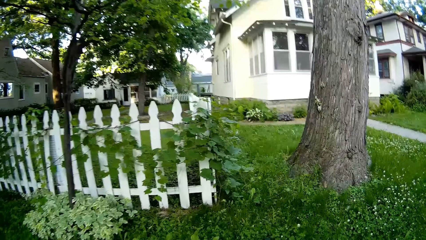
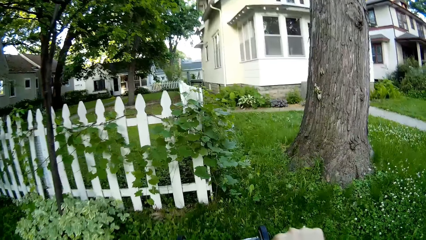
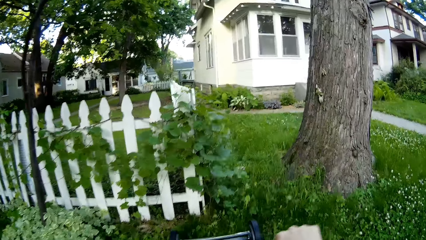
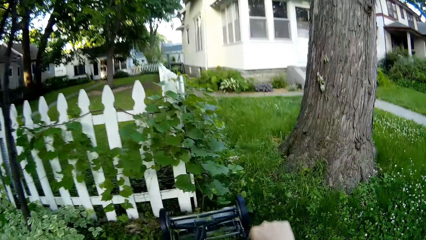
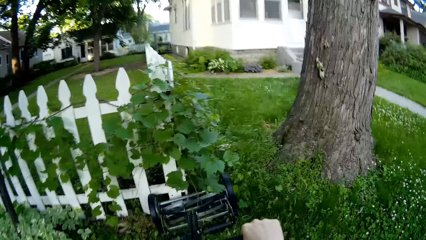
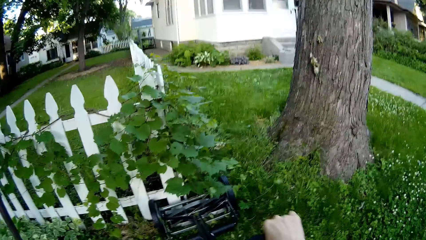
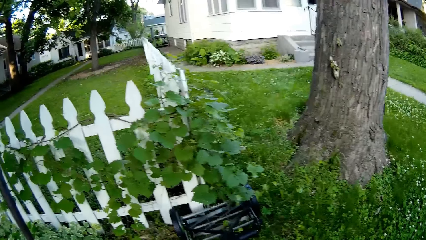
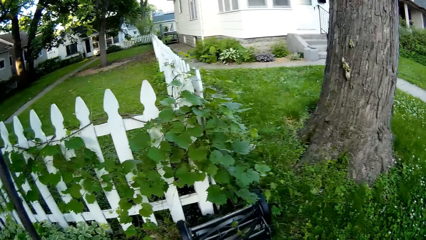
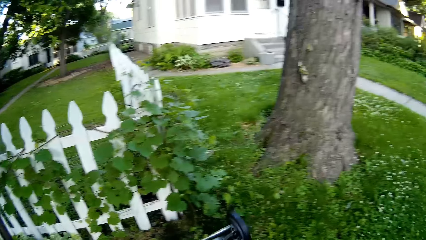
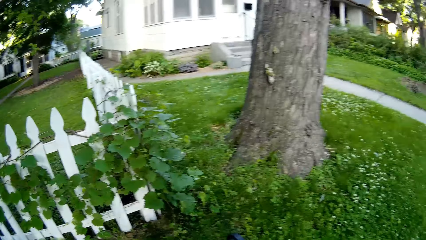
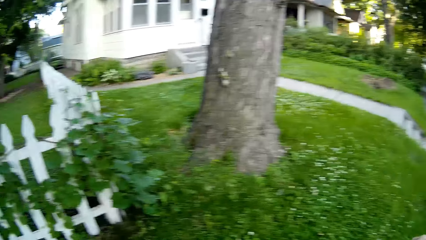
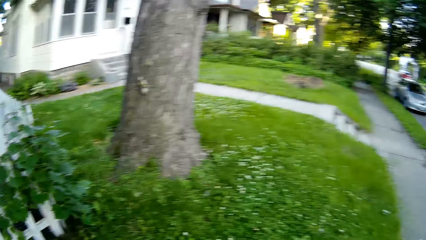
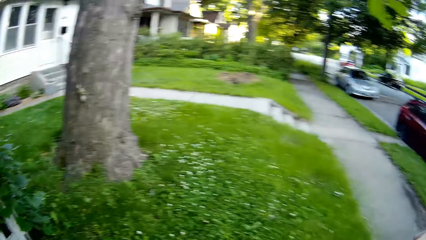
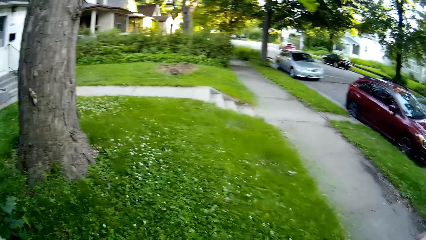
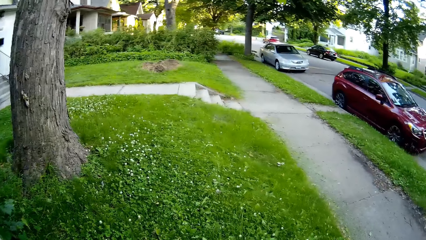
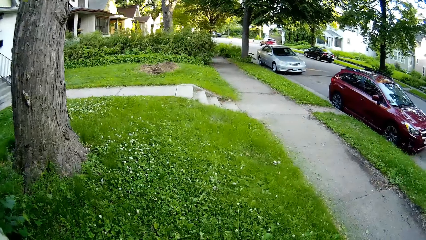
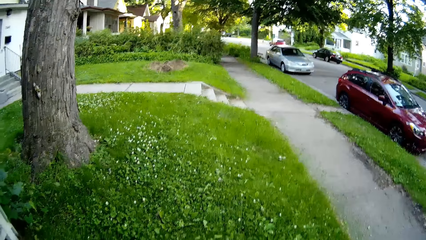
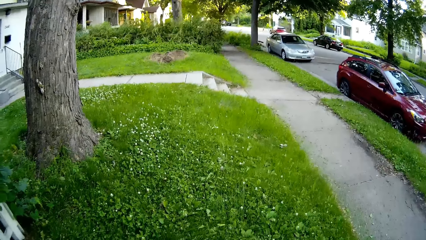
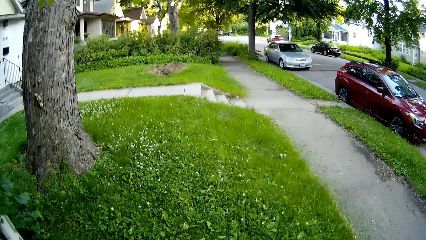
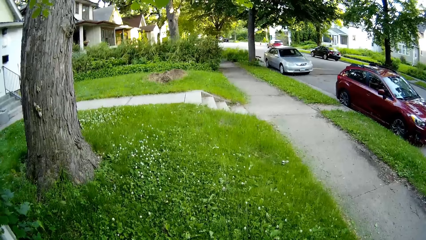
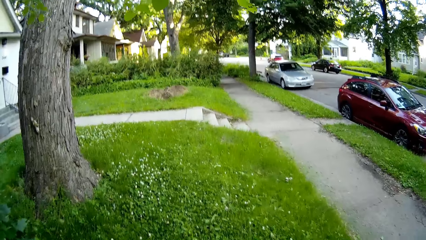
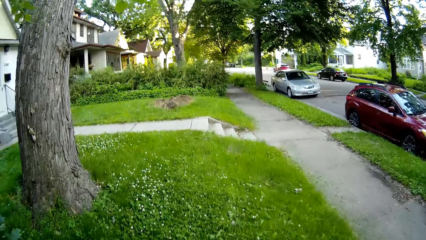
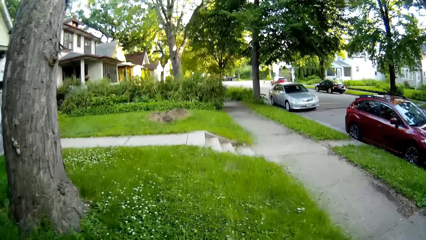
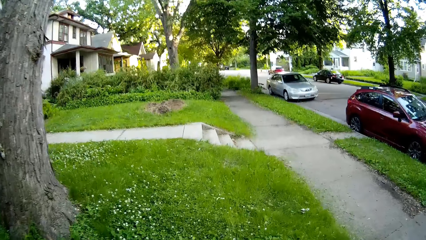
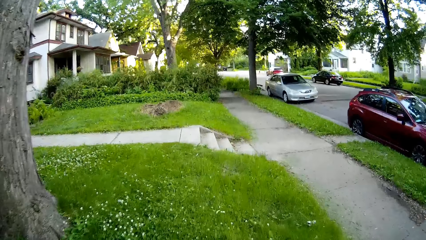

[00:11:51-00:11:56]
The camera wearer moves the lawn mower to the lawn with both hands.

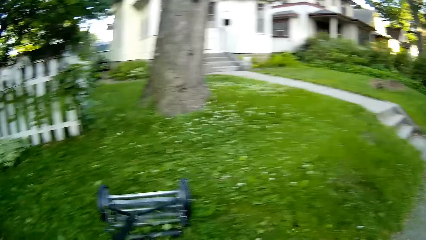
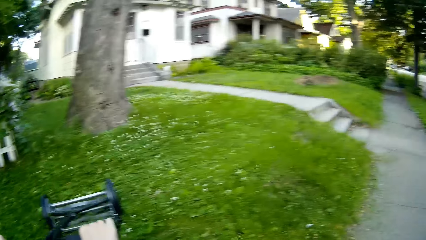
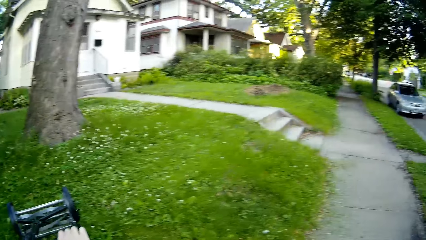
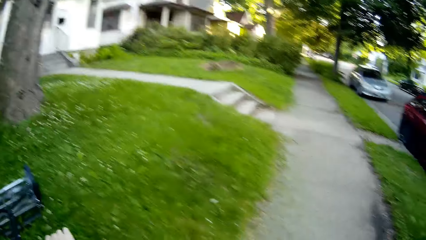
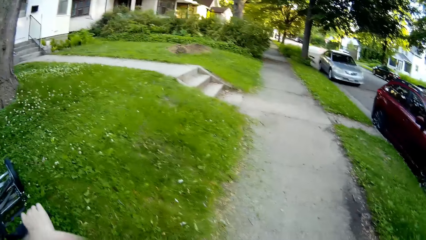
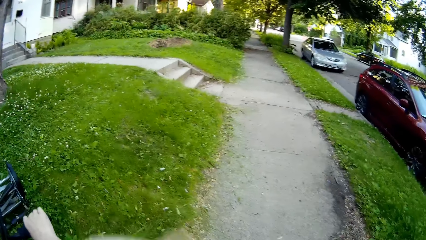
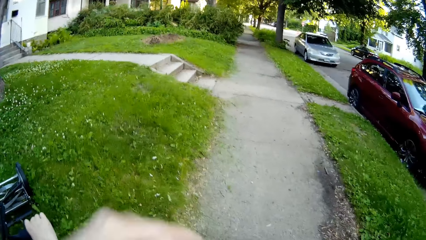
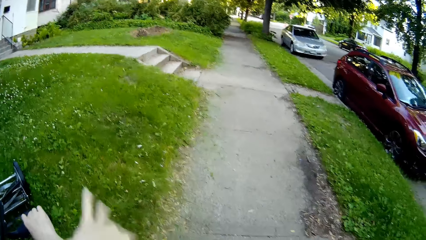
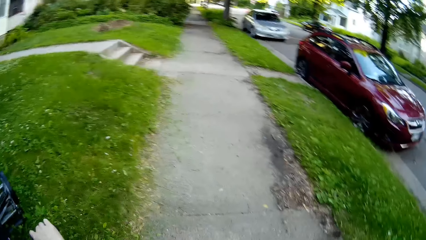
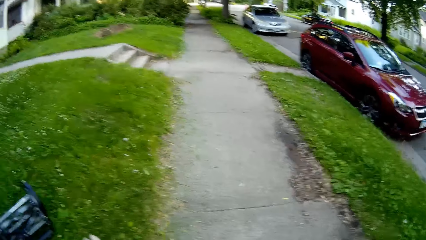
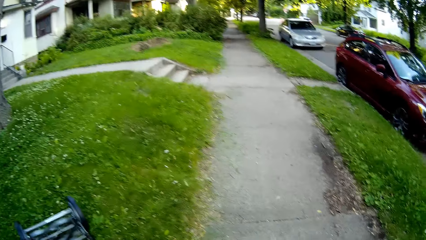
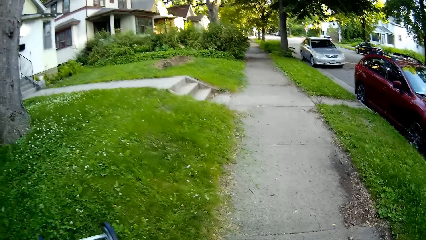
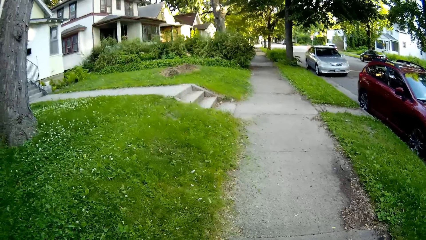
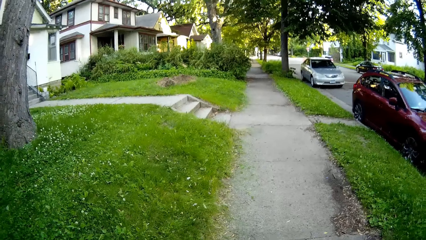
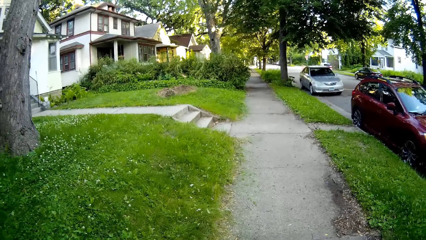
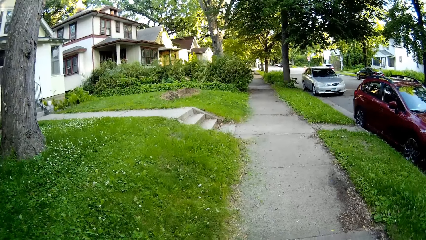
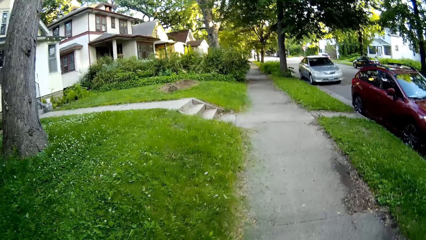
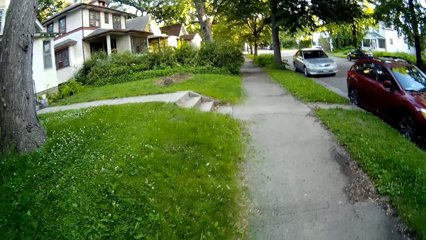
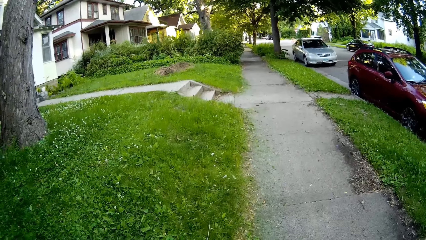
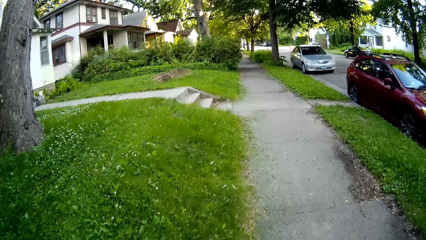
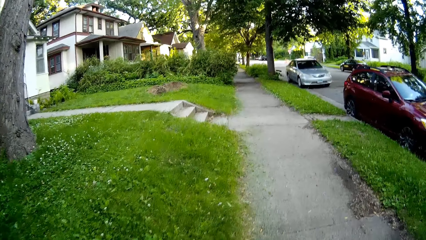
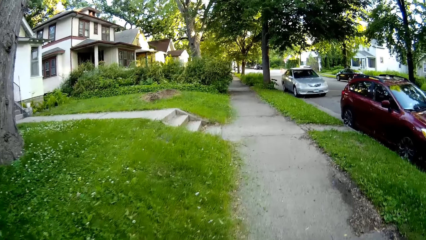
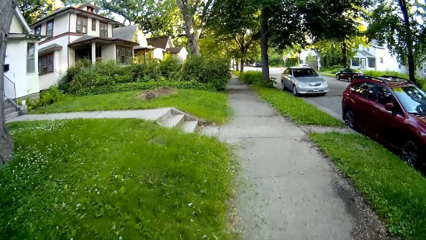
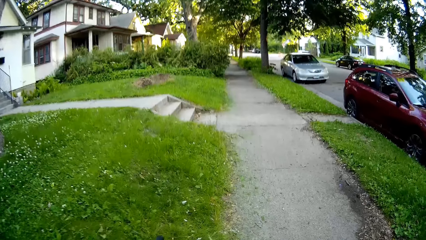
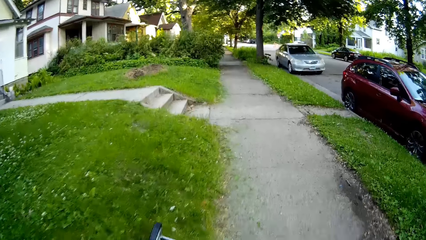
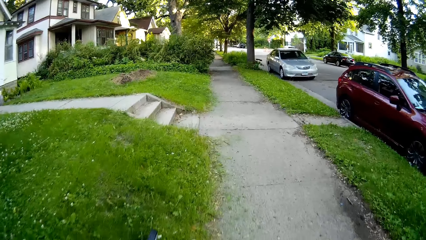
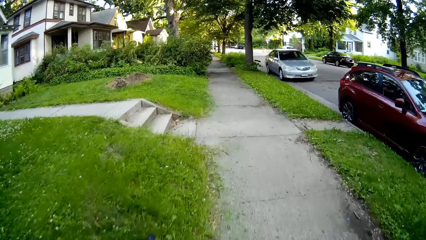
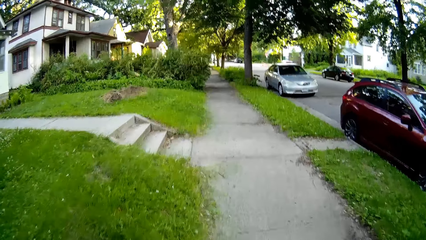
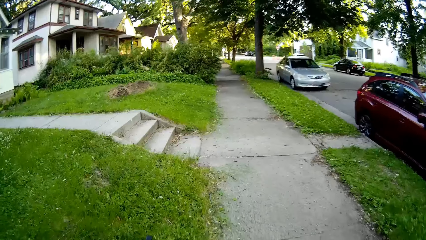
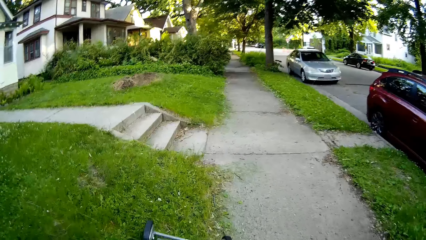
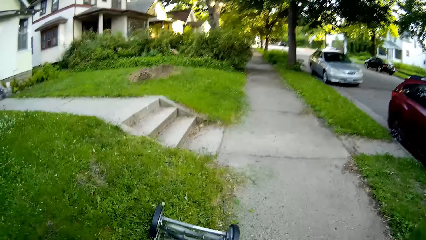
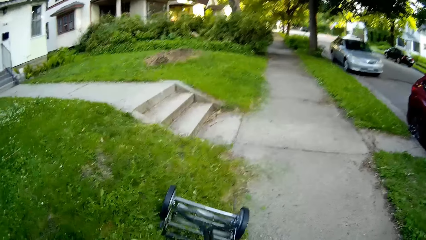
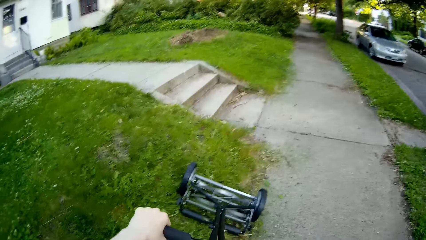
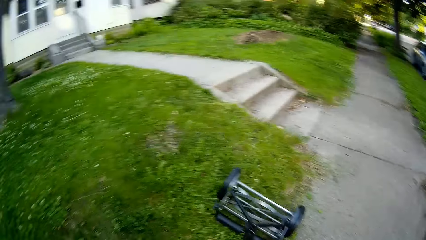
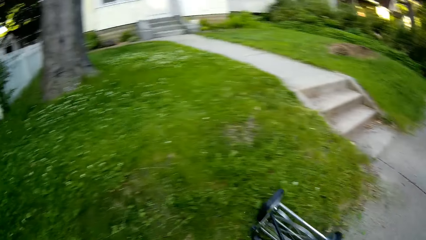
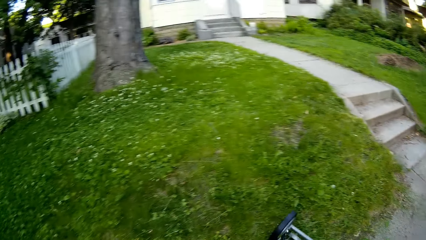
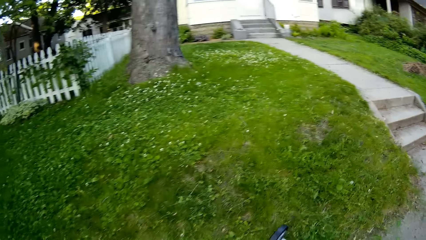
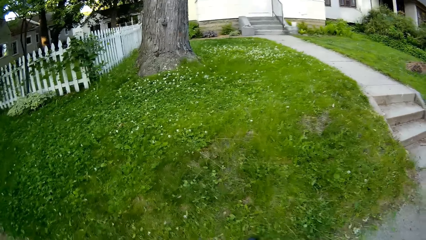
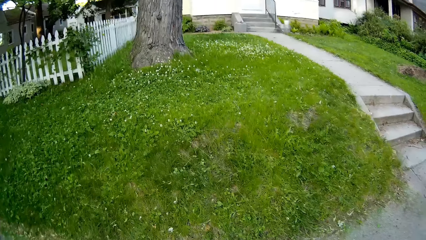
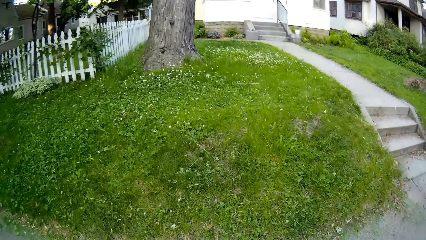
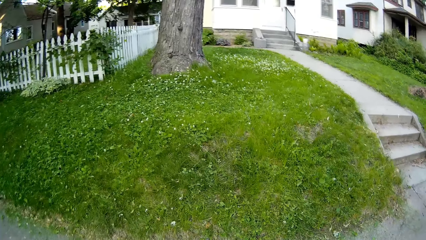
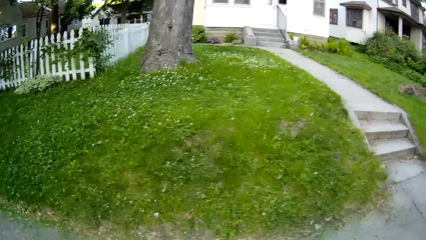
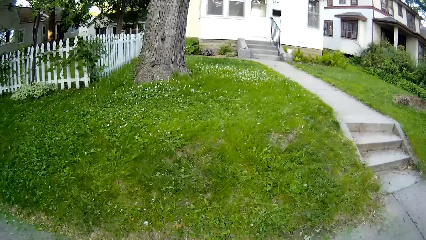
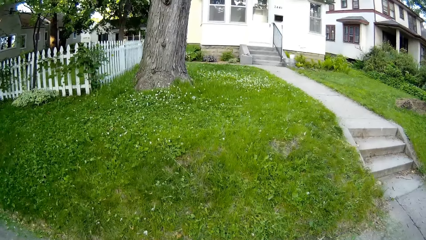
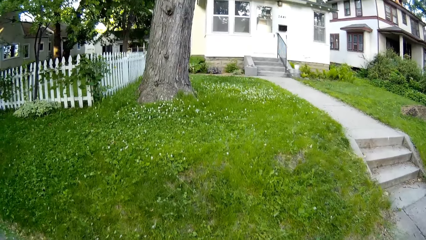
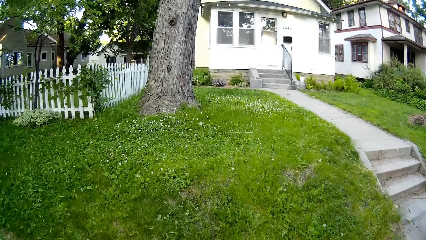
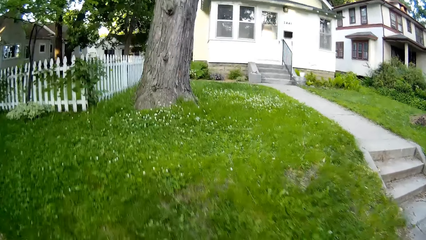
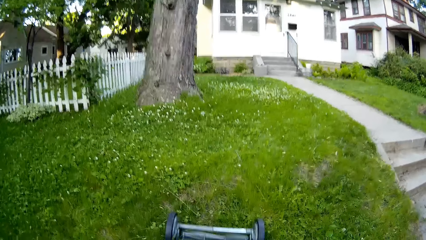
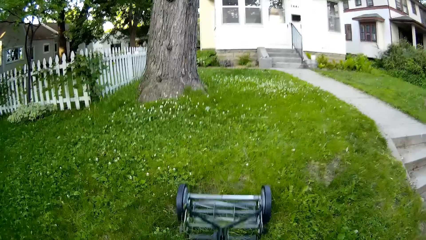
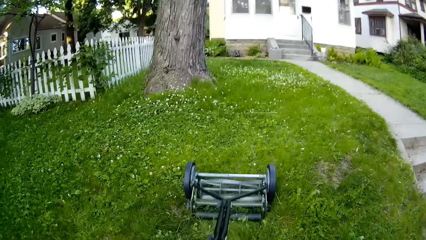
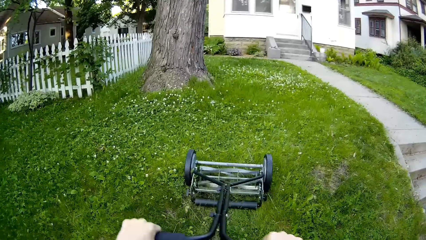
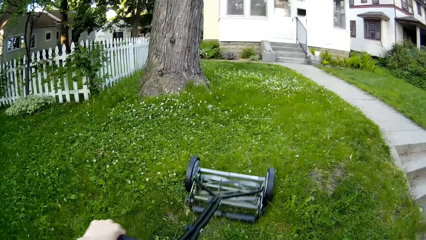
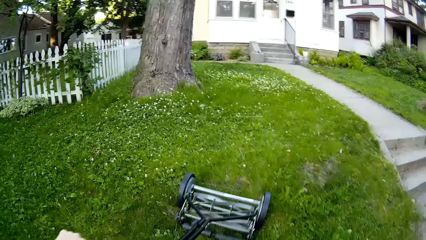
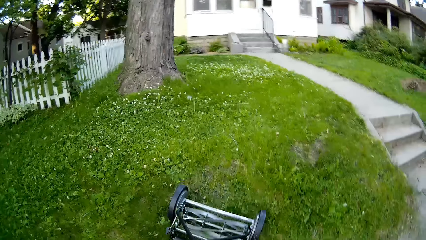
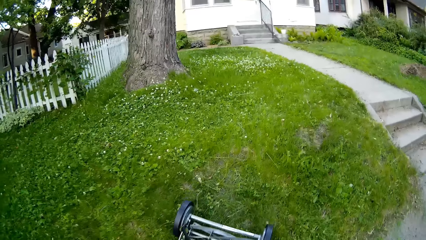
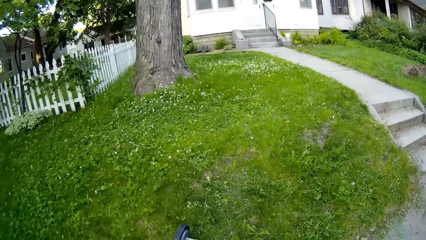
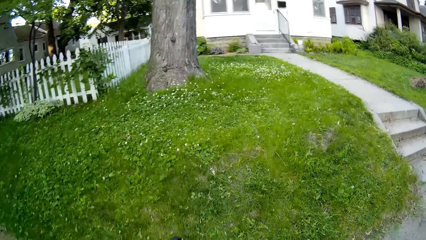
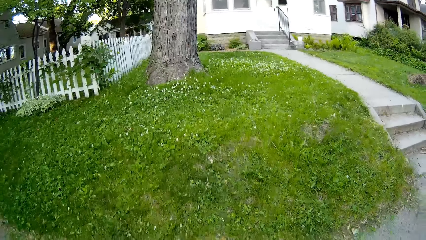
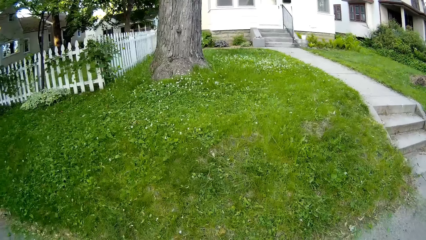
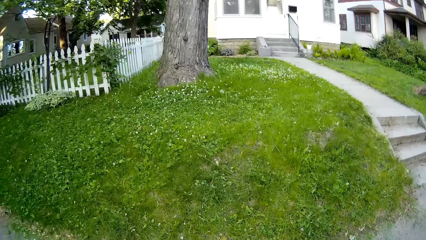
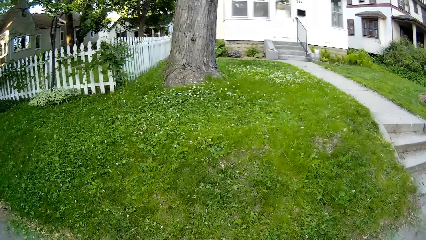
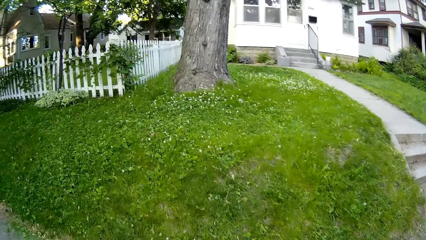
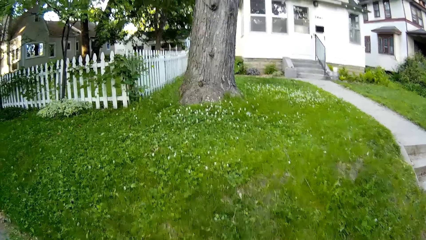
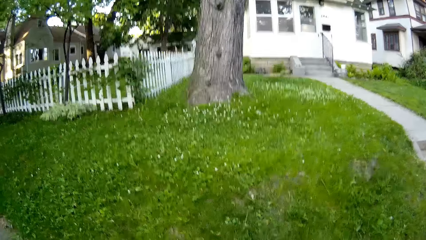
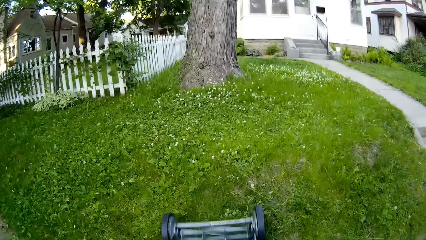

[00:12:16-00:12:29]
The camera wearer moves the lawn mower on the lawn with his right hand and dusts his right arm with his left hand. He moves the lawn mower on the lawn with his left hand. He moves the lawn mower to the lawn with both hands.
